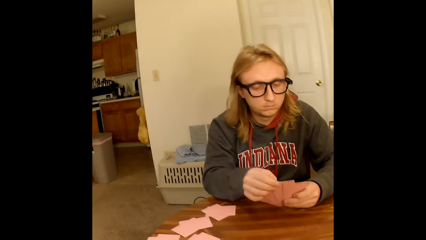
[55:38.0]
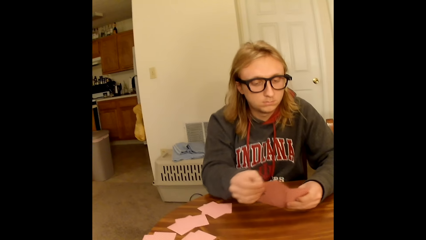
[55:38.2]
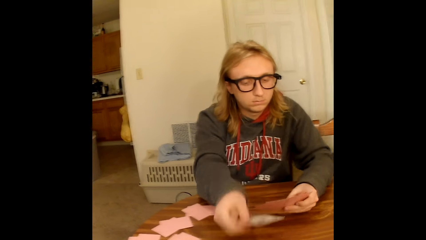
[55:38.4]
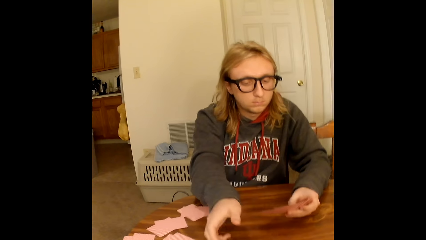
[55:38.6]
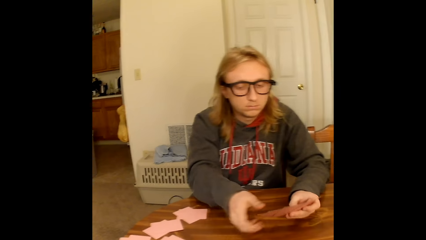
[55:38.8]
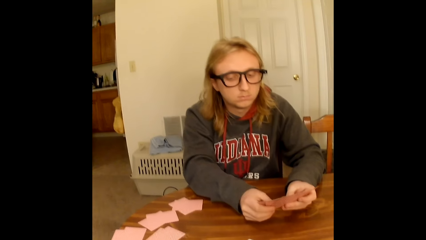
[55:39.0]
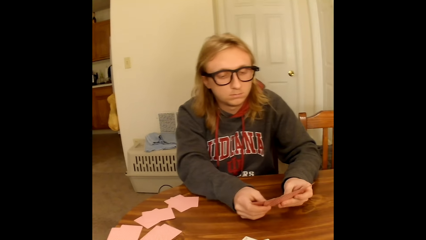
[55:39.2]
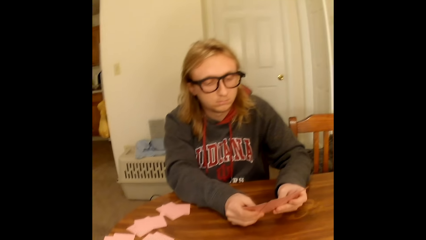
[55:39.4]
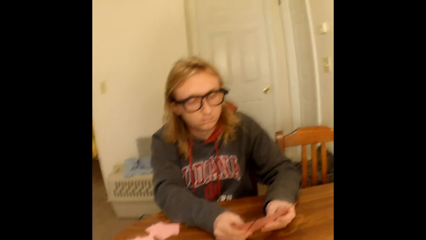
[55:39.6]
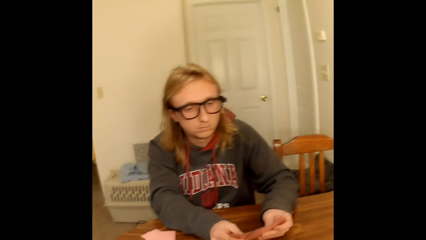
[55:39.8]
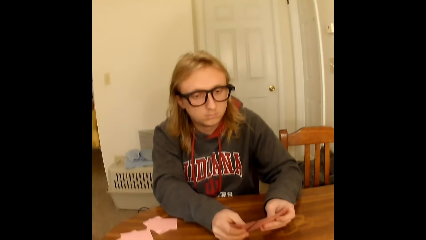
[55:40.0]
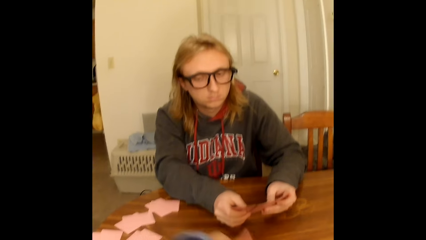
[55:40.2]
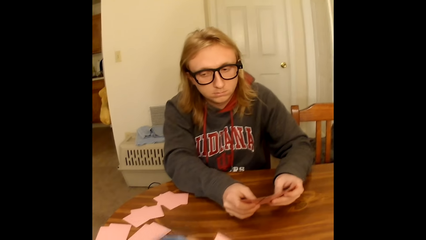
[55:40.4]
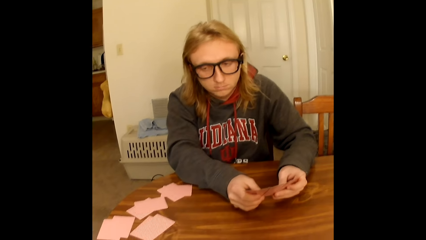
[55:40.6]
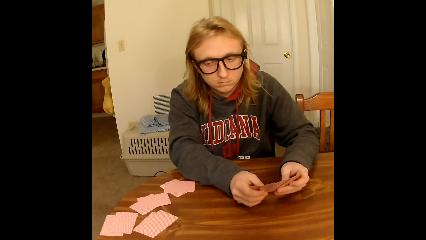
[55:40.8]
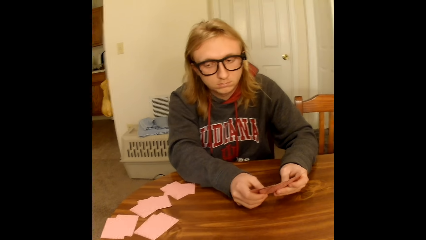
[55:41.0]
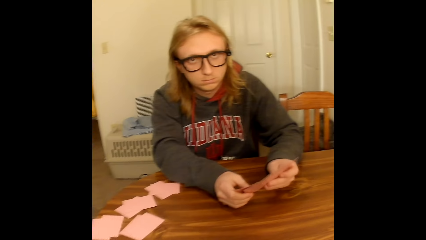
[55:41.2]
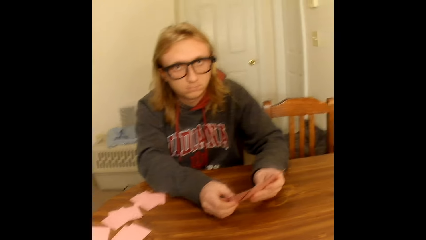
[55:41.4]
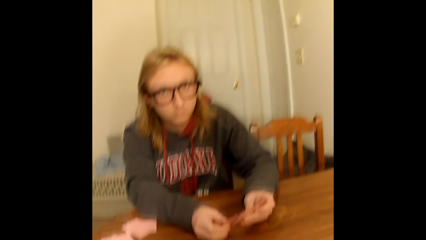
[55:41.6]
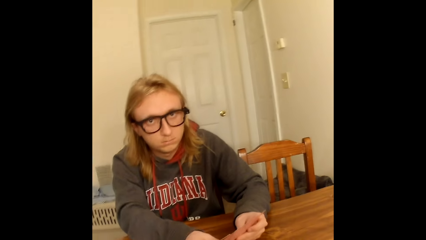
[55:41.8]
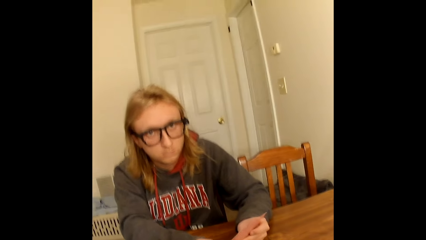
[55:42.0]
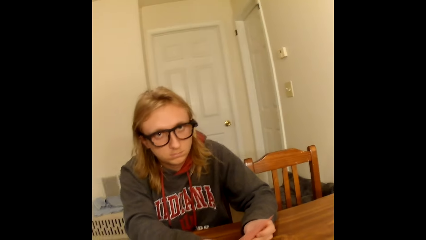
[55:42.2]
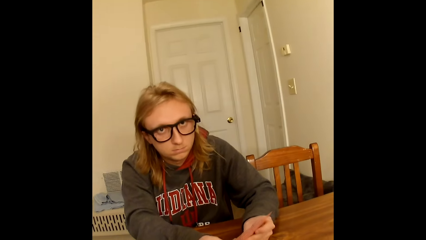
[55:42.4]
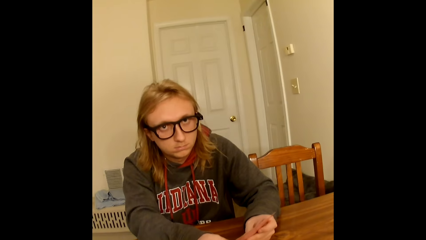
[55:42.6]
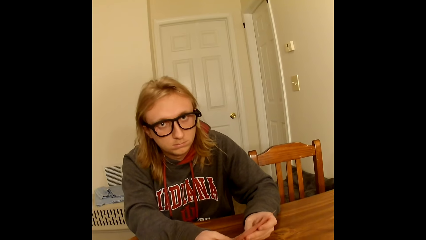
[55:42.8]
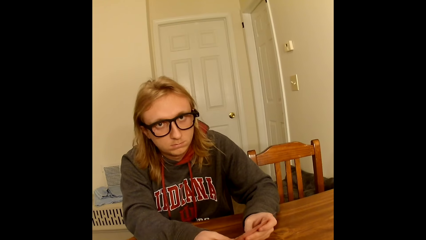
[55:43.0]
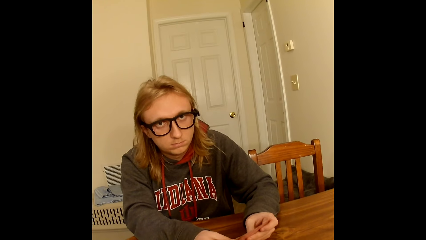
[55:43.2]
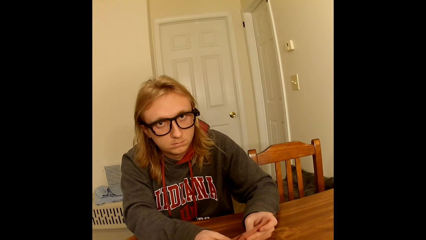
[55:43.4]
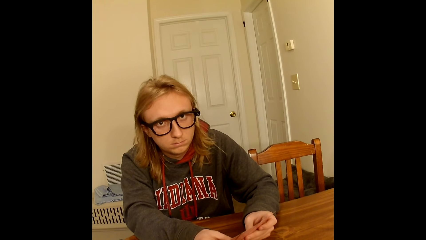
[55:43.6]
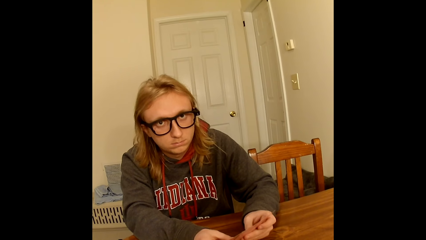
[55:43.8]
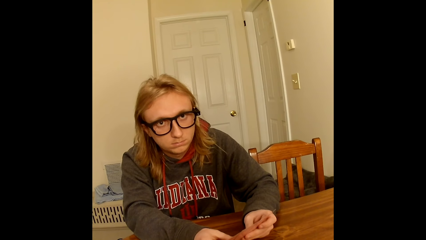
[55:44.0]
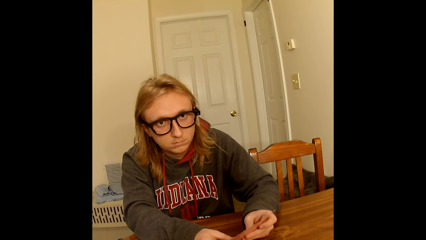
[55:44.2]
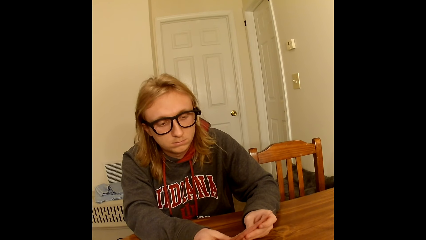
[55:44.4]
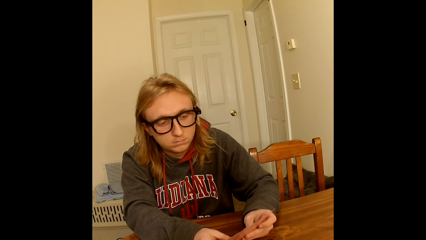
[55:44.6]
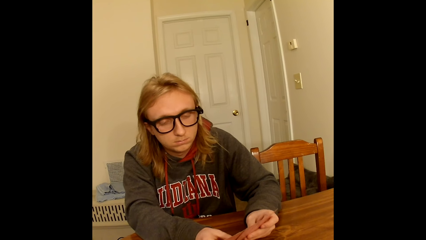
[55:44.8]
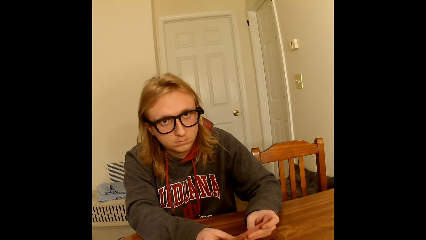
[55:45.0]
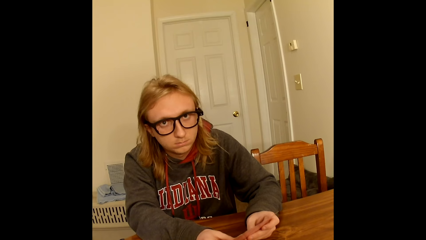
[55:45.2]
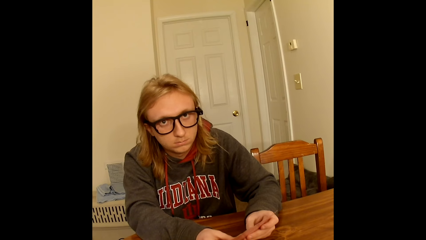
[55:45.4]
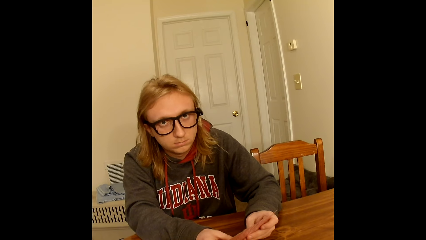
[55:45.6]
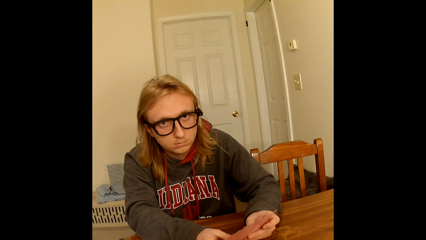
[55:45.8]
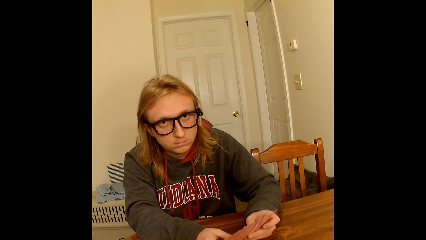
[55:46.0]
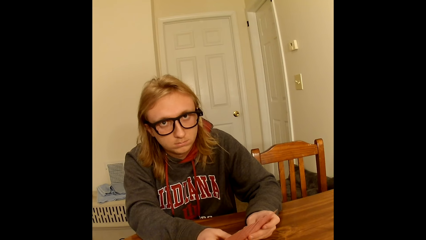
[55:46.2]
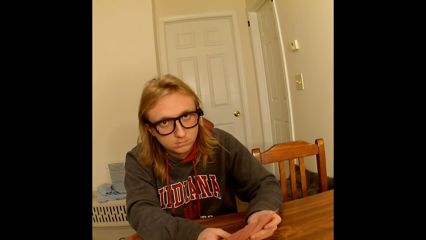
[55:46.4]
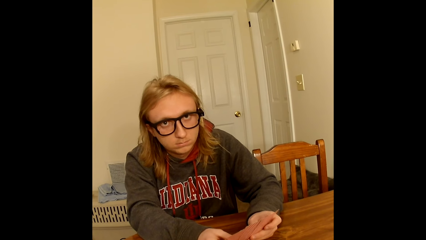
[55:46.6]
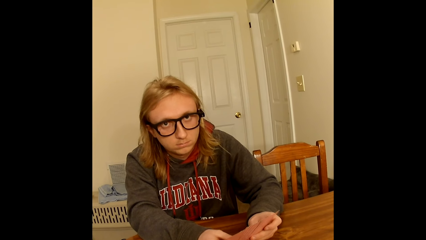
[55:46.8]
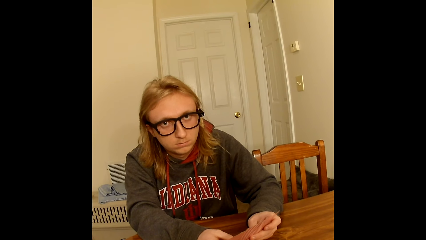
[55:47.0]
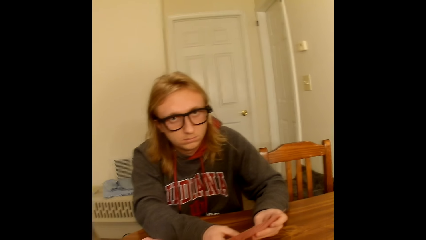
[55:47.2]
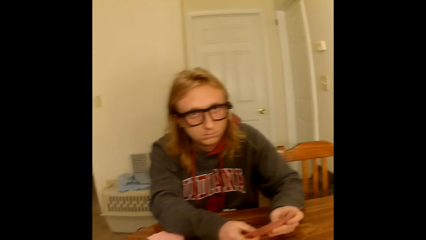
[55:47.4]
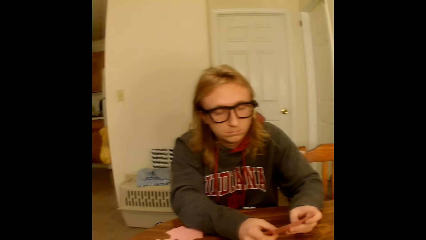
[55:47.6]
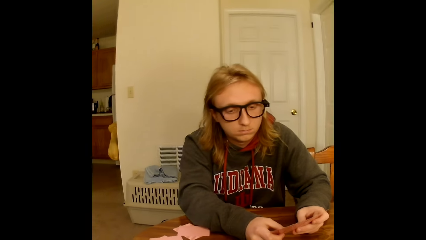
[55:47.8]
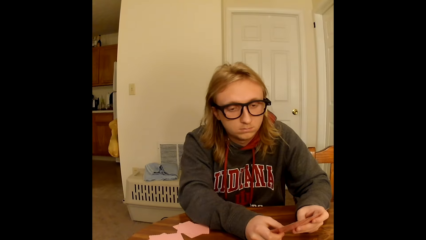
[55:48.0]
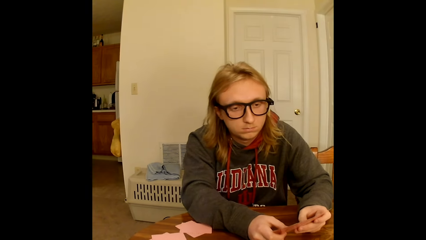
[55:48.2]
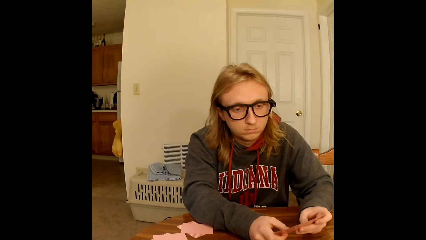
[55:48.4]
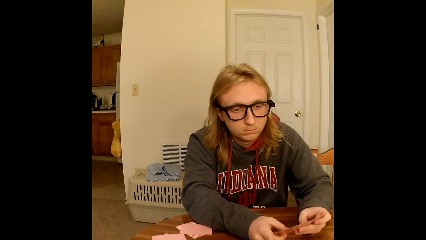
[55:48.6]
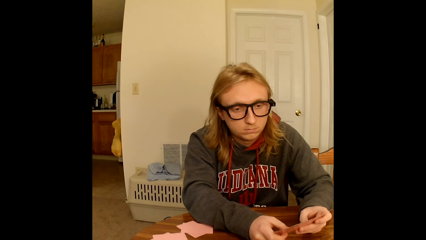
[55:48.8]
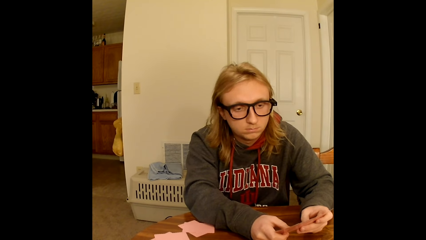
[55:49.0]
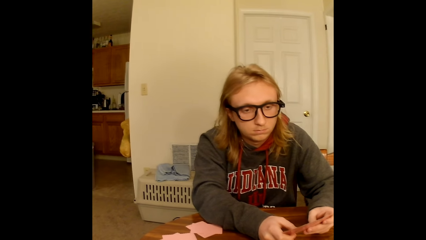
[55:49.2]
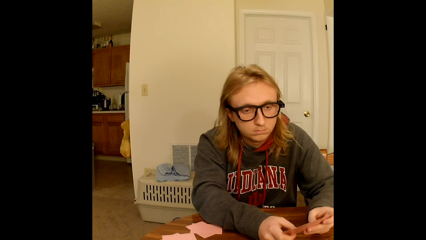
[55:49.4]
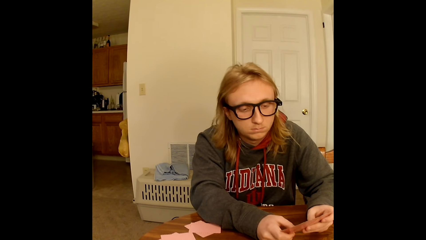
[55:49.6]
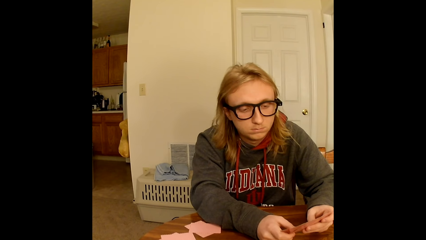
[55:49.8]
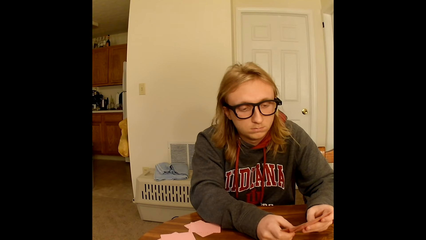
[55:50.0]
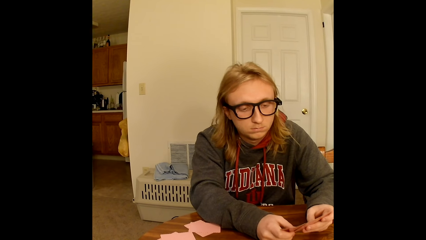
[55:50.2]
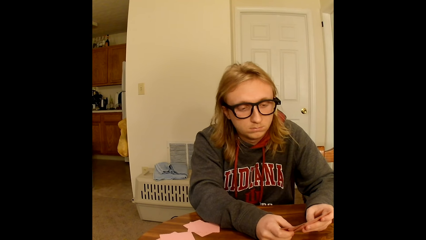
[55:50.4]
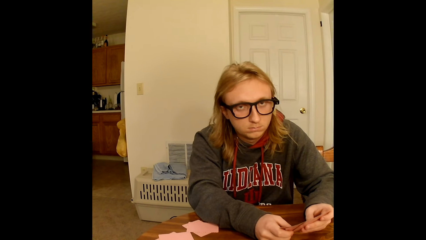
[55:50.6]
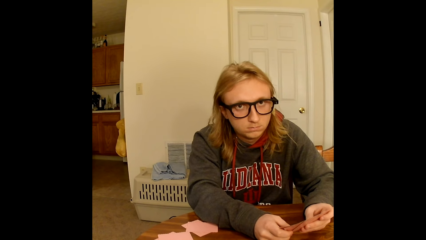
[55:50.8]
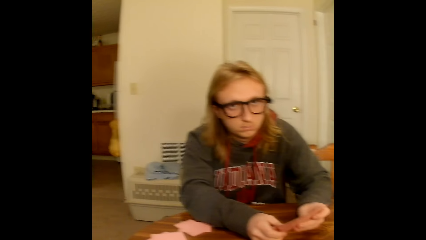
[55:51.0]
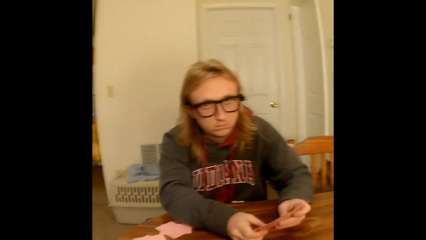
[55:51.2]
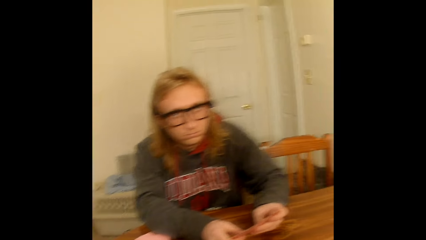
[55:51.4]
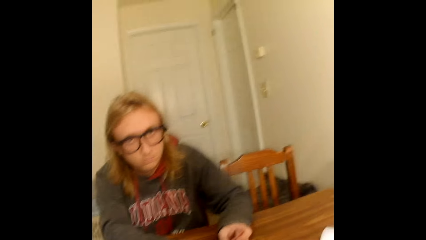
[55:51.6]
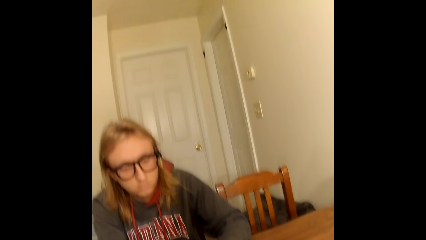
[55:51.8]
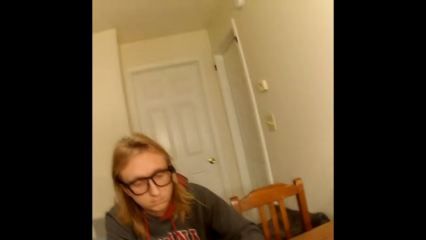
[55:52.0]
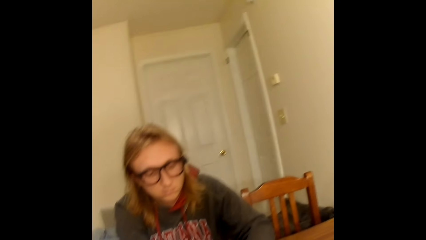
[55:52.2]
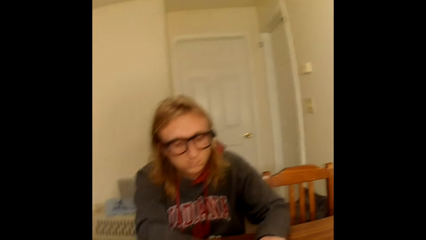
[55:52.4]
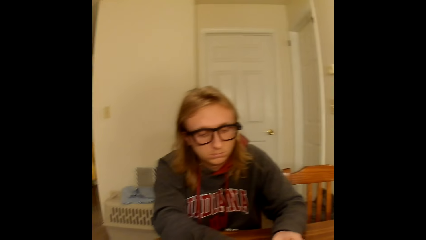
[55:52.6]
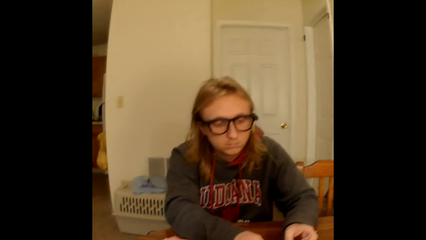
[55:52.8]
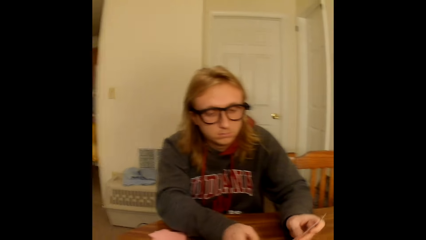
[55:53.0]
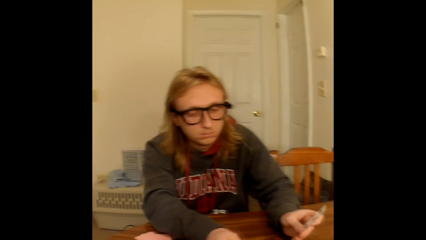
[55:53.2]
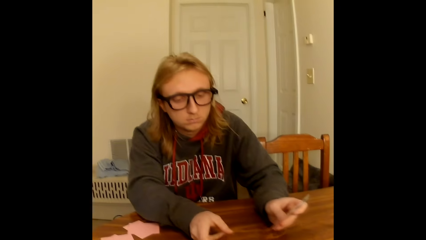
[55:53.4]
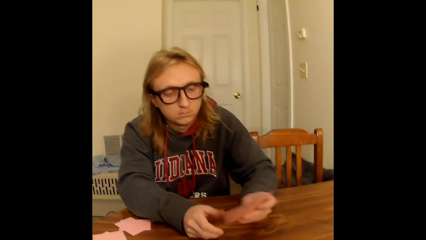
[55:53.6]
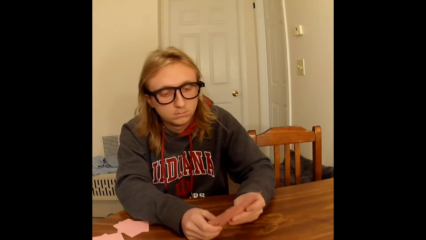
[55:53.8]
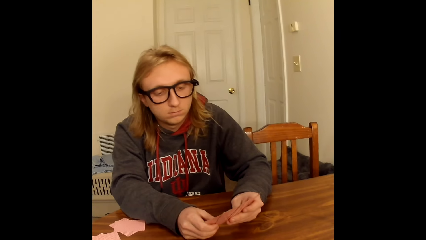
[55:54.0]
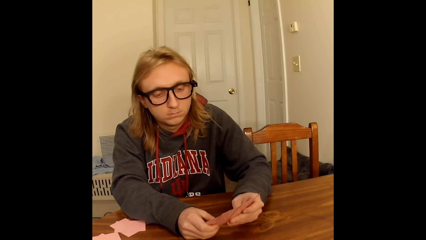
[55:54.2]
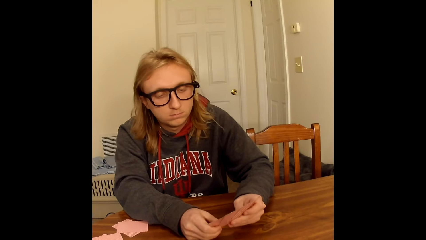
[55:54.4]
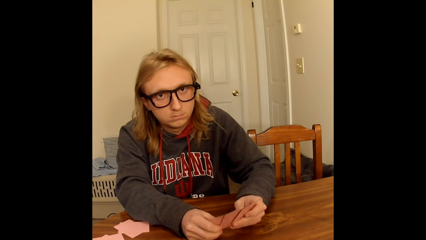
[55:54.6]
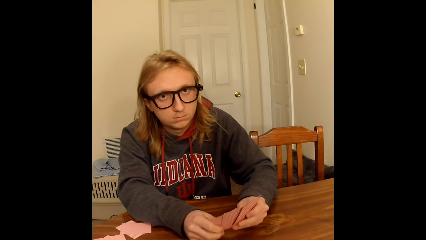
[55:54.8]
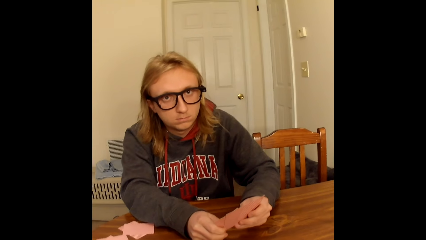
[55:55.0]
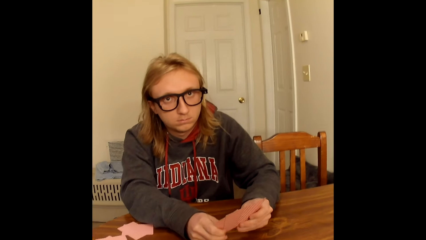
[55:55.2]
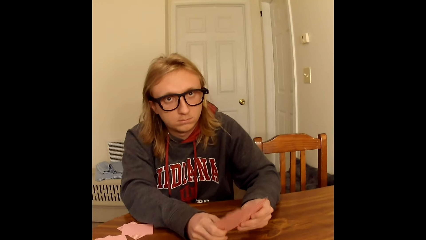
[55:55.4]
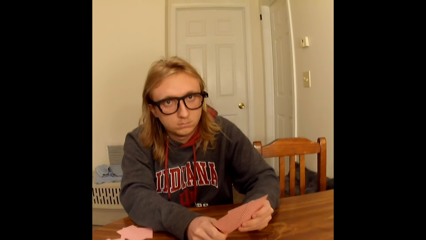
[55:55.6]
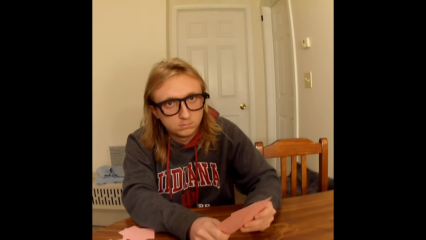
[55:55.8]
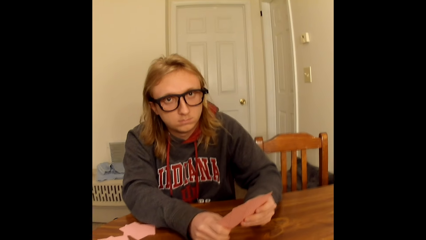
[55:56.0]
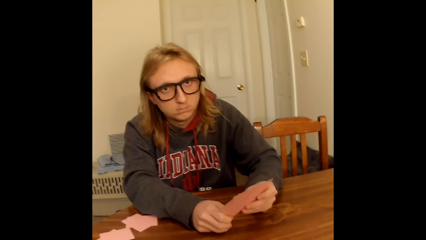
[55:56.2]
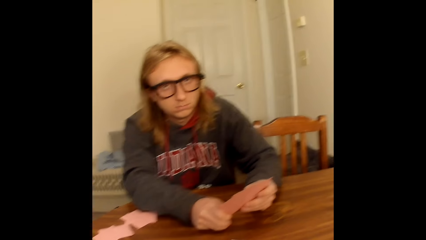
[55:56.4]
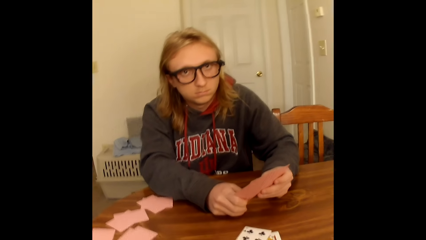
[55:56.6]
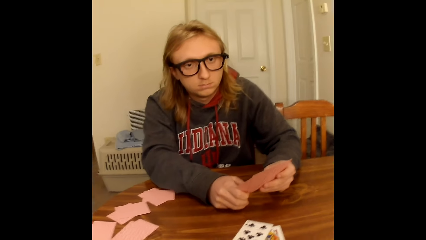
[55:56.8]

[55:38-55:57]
The man places the playing card face up on the table with his right hand, holds the playing cards face up to him with both hands on the table, and spreads the playing cards in his hands with both hands. The man holds the playing cards face up to him with both hands on the table. The camera wearer does something. The man places a playing card face up on the table with his right hand, holds the playing cards face up to him with both hands on the table, and holds the card with the right hand.
